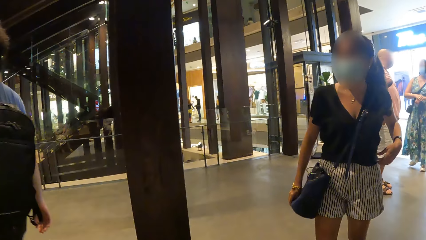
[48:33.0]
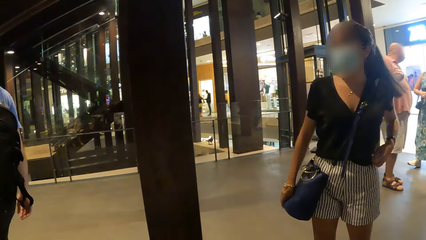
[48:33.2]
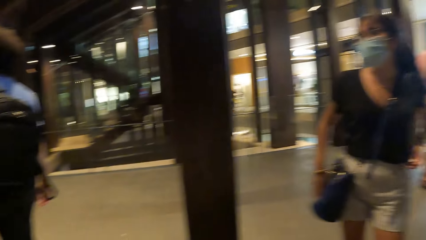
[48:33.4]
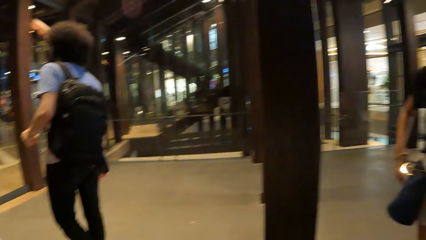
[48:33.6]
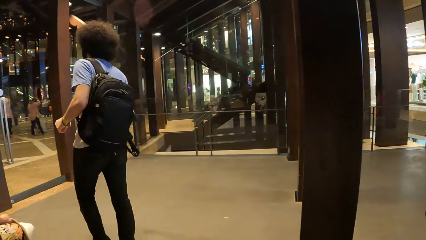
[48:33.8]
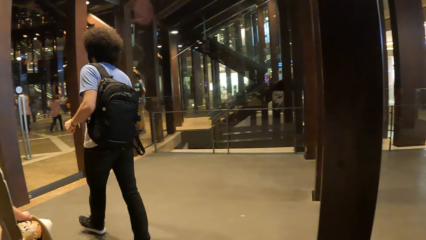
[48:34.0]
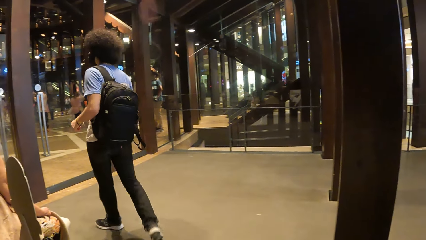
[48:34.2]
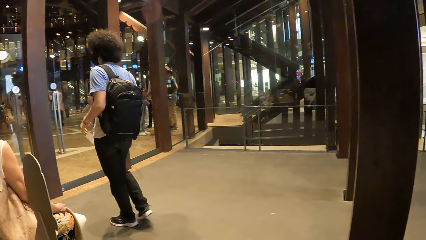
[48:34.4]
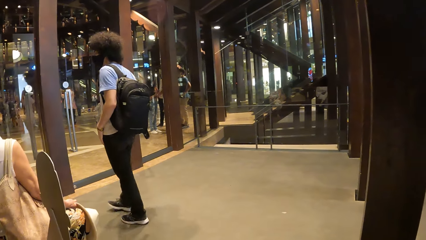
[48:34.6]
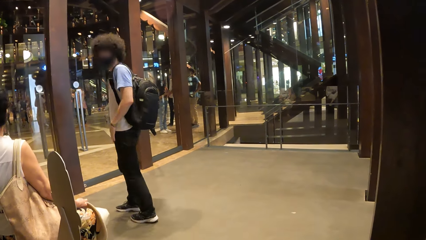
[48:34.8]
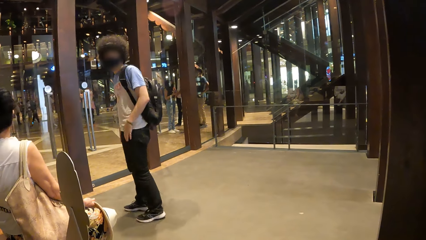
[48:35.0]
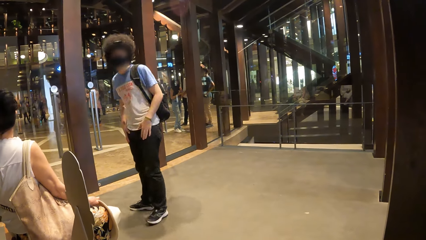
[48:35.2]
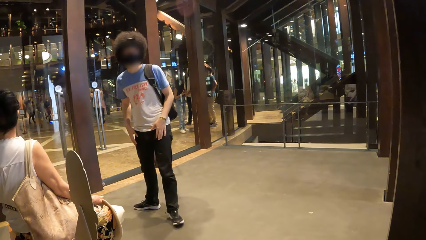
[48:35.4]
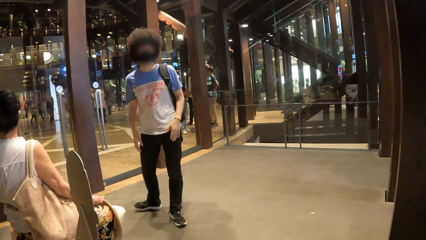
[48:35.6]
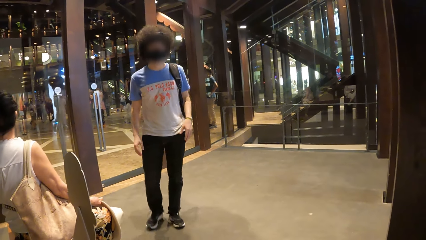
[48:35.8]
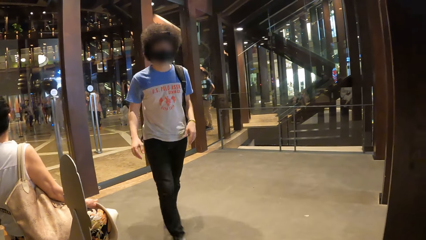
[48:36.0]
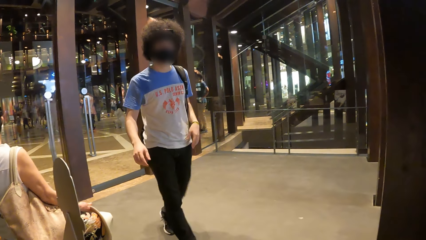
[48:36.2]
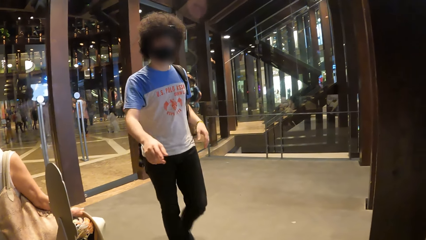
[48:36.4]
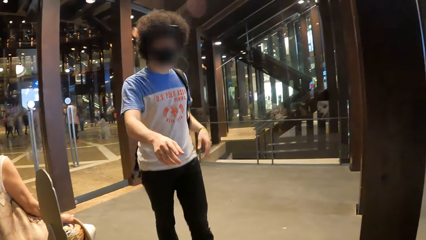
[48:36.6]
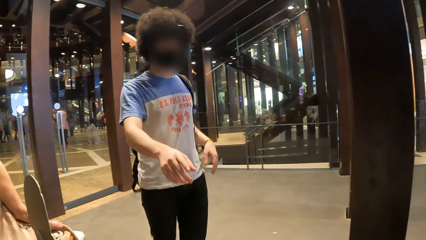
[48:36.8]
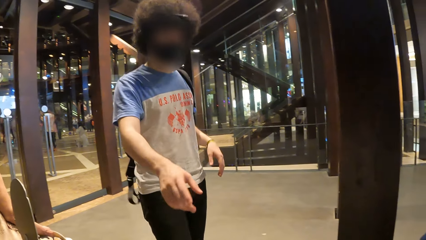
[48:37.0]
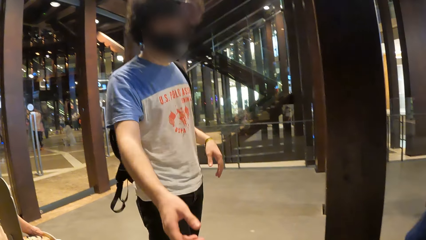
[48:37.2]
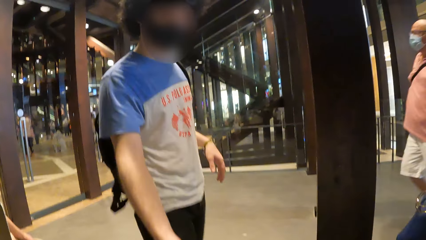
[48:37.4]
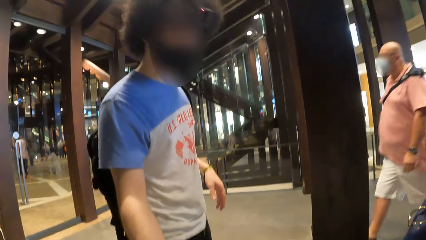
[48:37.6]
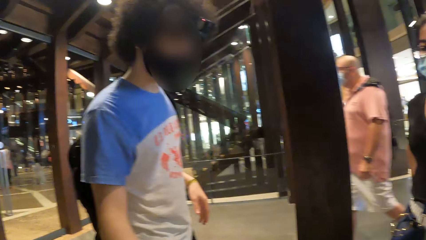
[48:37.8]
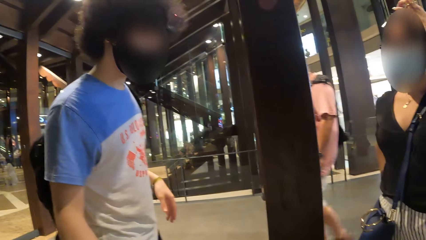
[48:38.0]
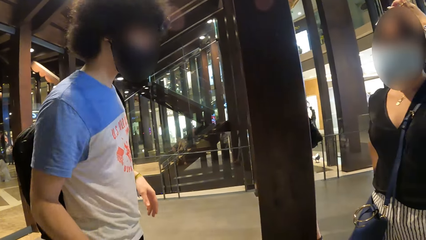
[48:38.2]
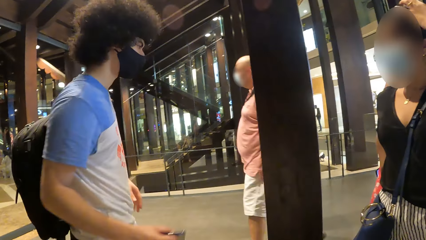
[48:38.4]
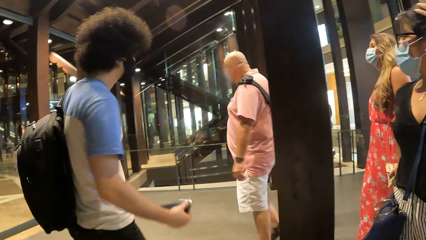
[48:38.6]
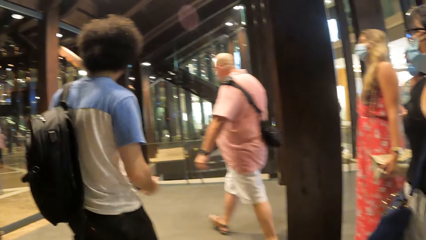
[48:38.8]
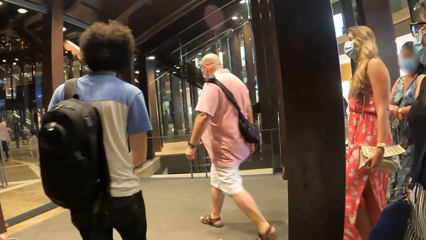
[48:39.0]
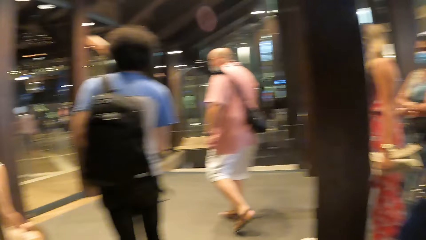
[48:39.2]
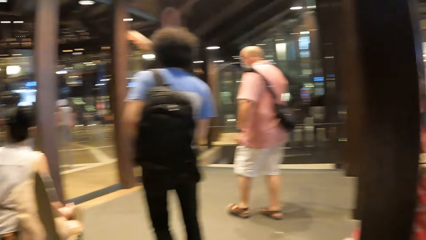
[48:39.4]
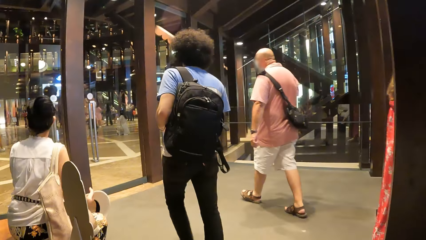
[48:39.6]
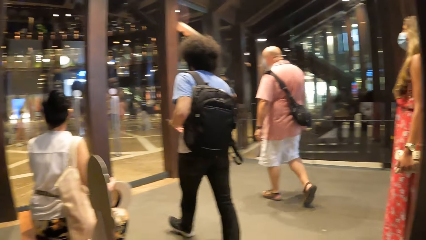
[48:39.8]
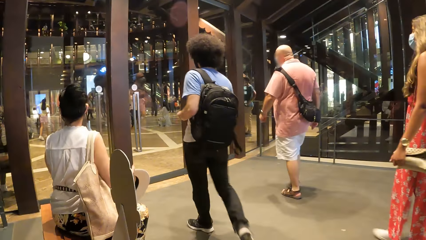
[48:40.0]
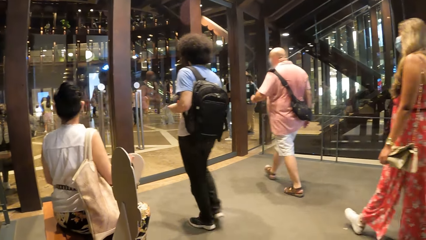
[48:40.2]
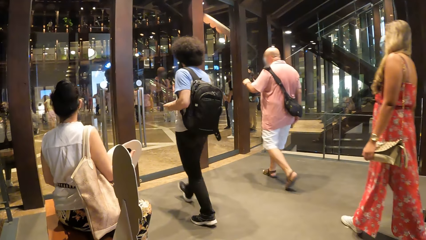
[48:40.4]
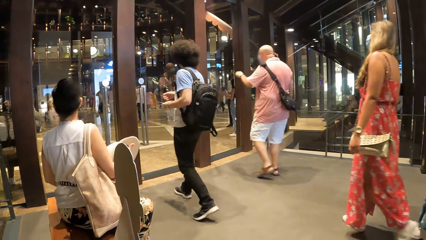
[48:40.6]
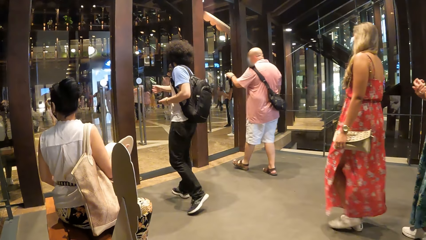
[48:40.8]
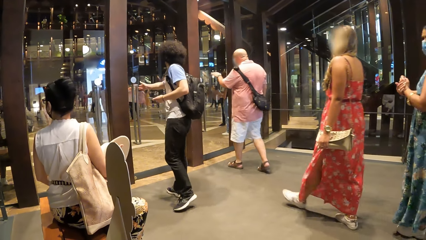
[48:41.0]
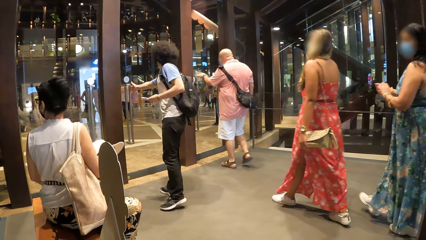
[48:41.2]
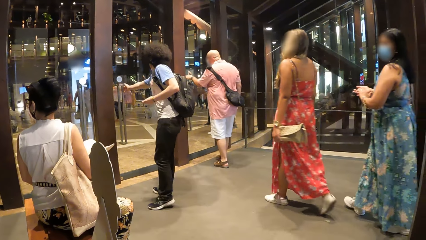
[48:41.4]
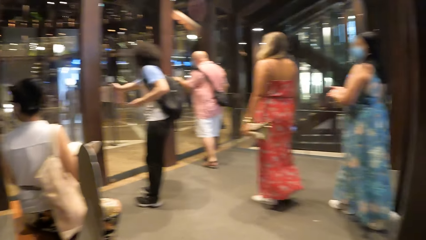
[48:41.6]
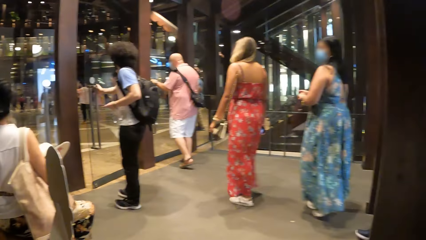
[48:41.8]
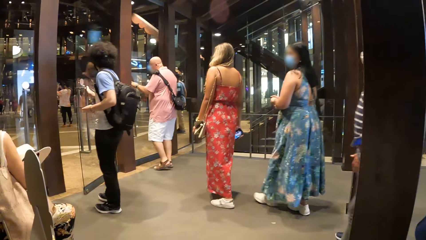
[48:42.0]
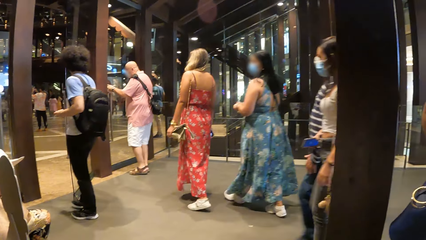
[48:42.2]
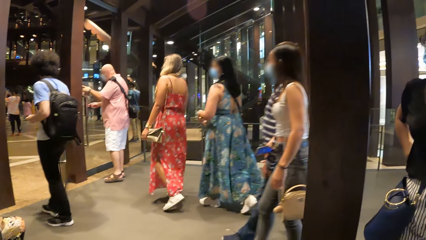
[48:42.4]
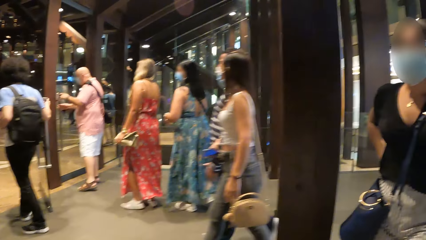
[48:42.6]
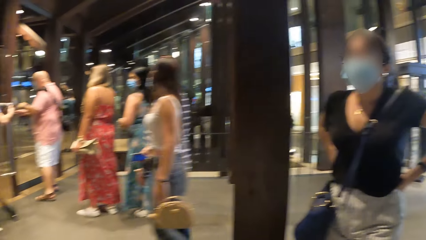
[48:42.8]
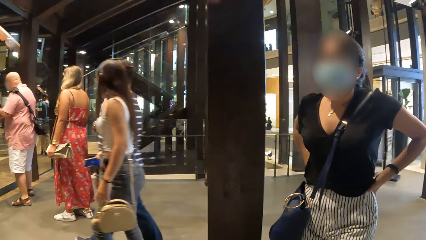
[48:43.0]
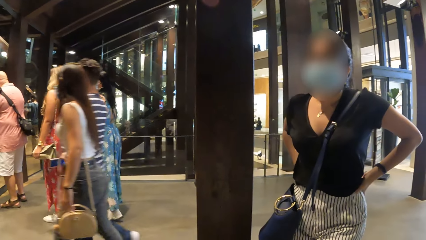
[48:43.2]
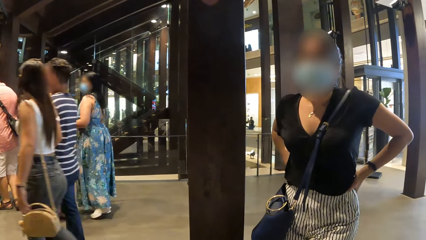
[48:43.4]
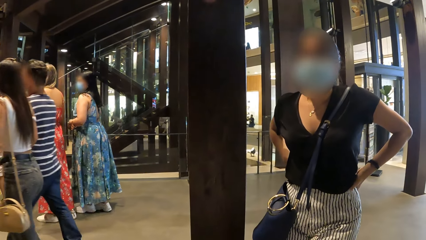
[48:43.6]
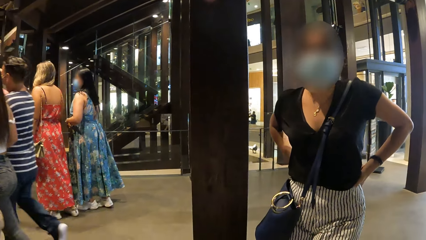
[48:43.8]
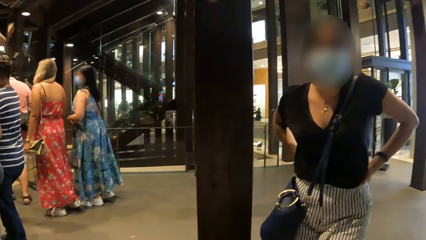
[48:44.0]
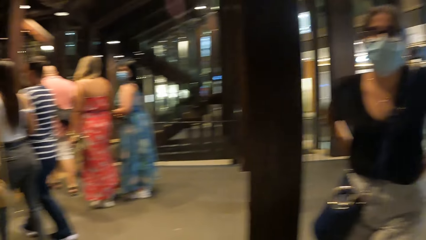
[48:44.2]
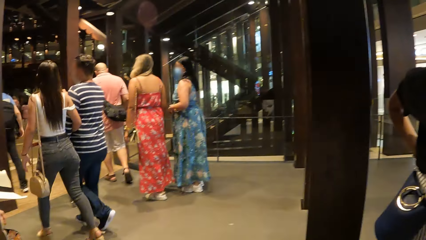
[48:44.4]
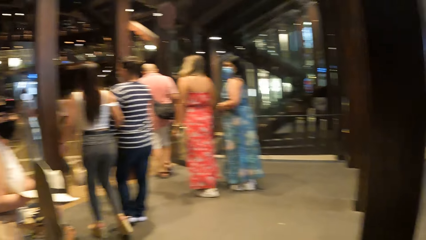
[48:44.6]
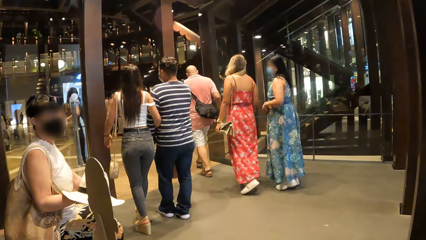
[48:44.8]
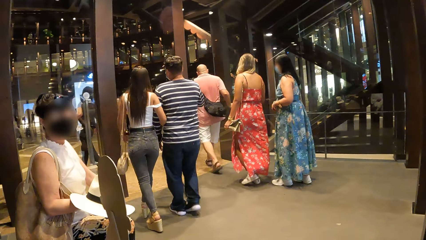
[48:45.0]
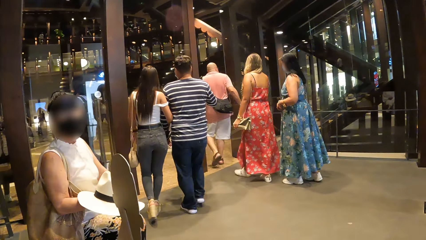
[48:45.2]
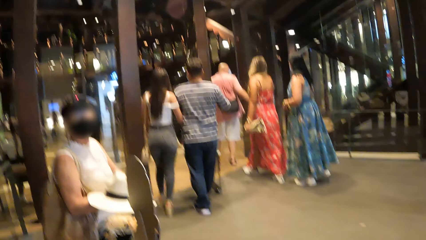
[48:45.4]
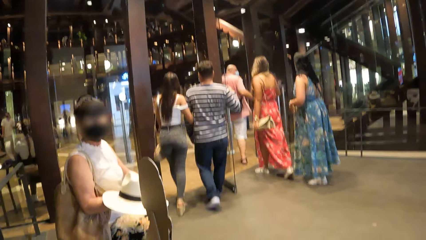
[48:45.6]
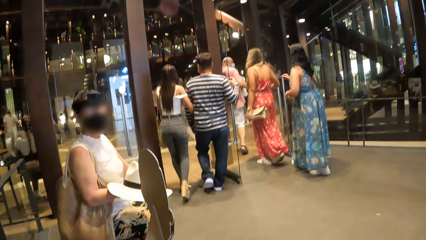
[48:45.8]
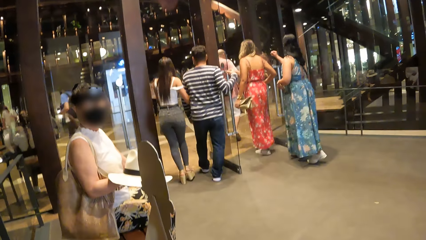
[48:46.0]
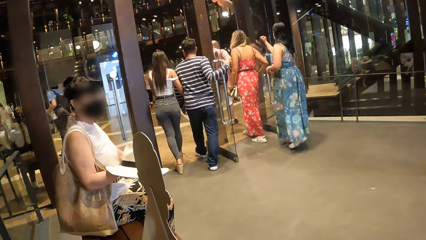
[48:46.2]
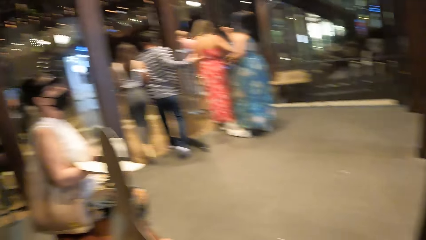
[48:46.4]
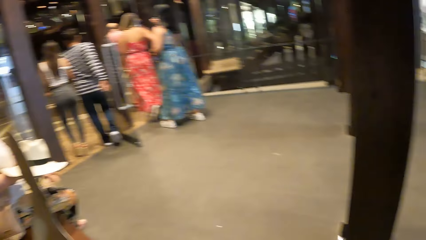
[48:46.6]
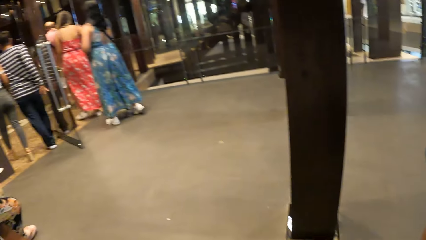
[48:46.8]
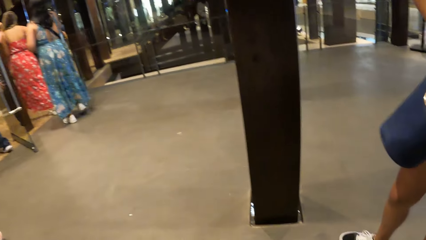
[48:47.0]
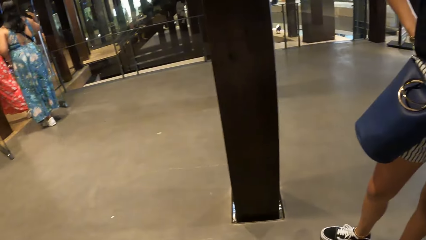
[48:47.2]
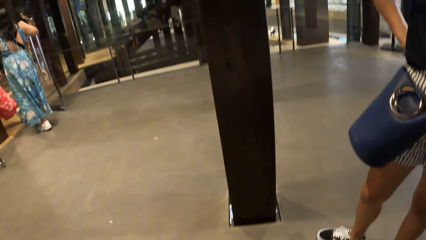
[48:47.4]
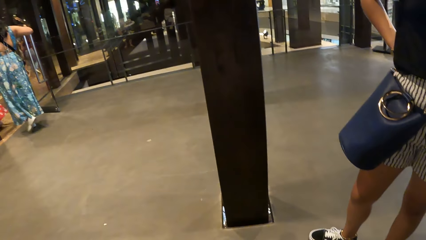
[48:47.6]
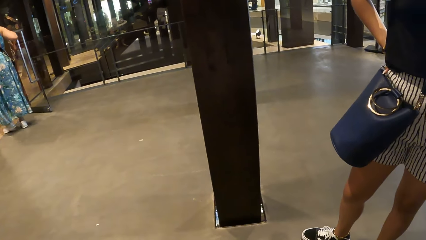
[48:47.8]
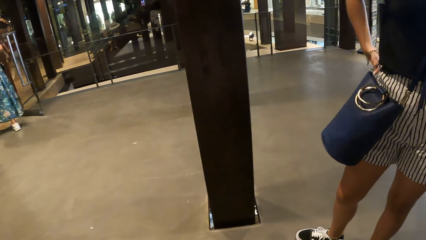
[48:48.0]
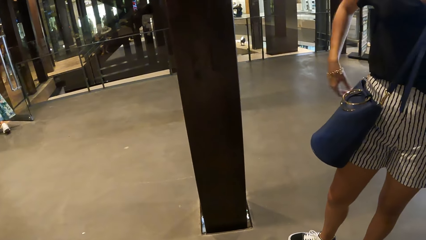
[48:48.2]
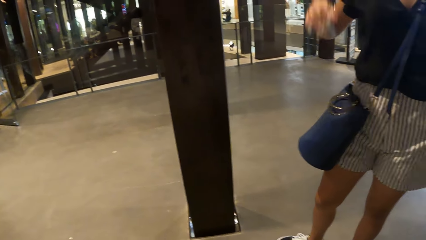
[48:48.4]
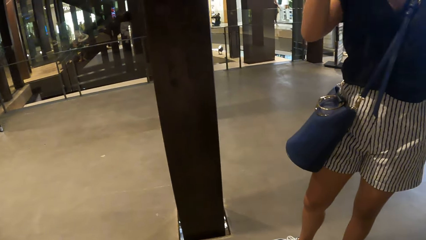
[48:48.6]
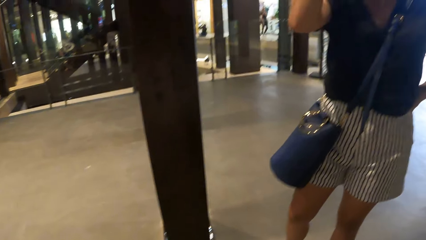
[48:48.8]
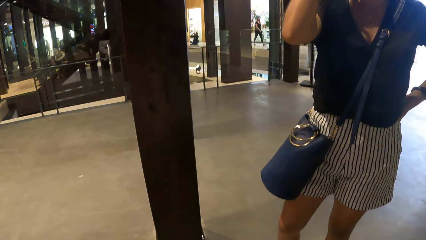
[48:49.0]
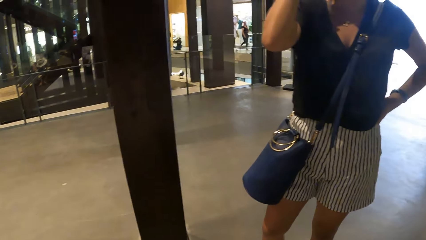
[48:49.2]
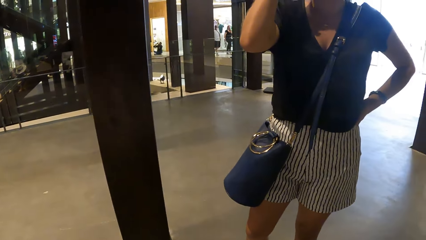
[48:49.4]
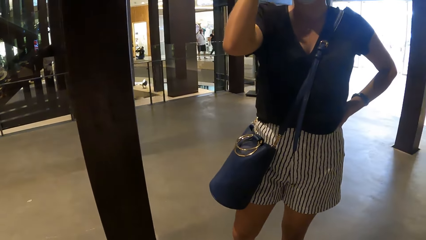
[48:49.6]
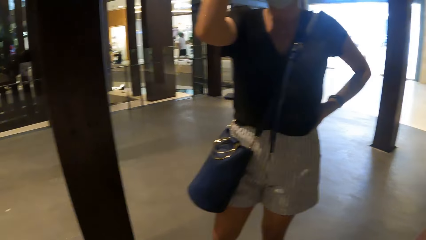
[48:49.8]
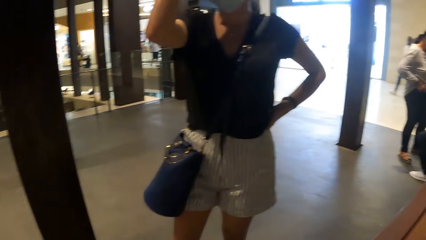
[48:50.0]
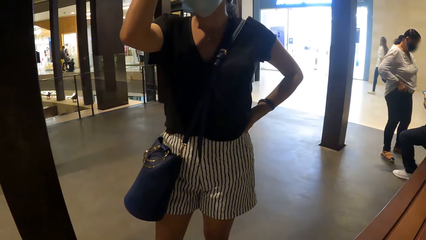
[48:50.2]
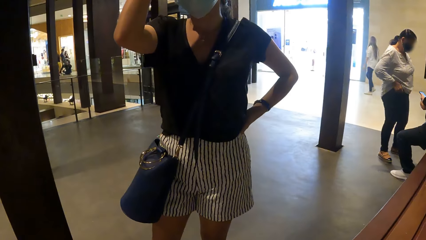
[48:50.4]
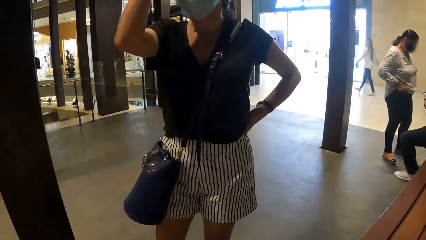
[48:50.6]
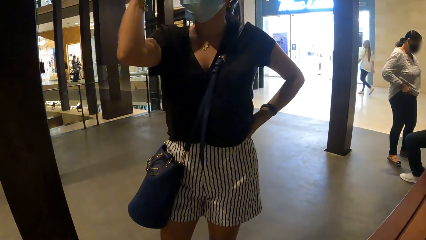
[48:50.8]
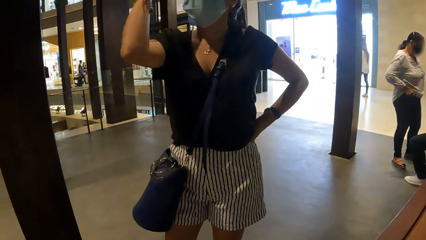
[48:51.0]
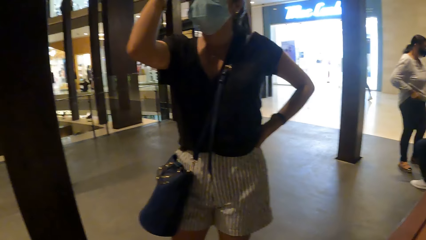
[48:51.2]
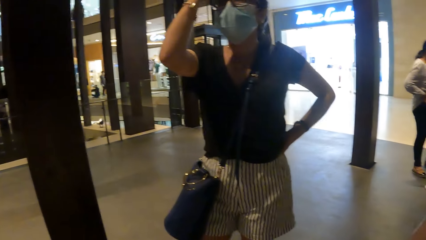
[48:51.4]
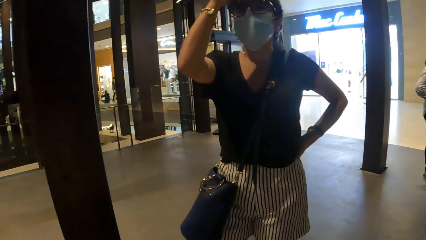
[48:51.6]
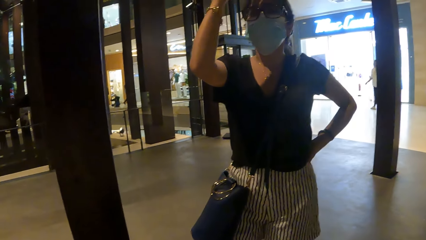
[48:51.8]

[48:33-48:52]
A man talks to the camera wearer, walks in the mall and pulls the door. A lady talks to the camera wearer. Another lady talks to the camera wearer. The camera wearer looks around.
